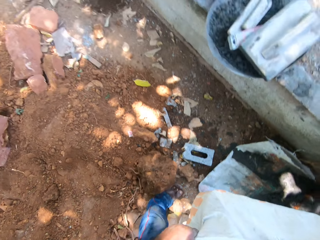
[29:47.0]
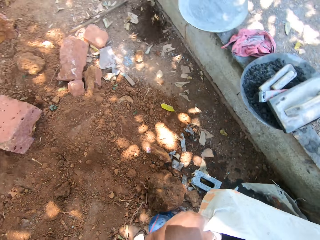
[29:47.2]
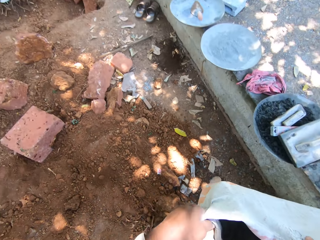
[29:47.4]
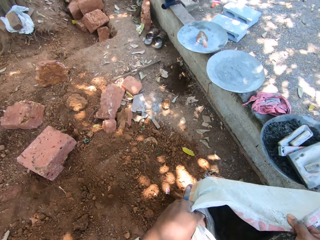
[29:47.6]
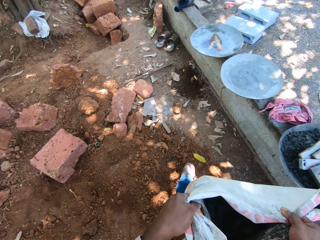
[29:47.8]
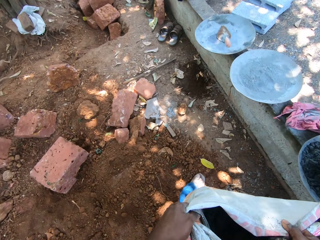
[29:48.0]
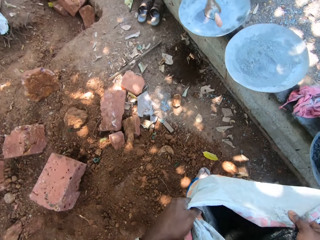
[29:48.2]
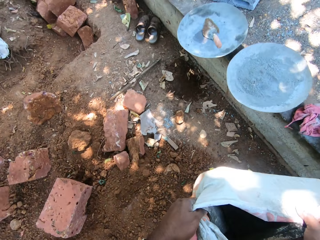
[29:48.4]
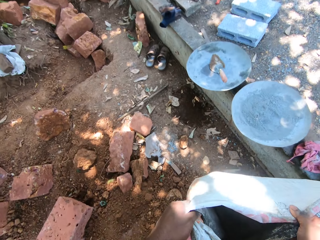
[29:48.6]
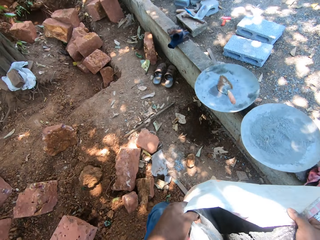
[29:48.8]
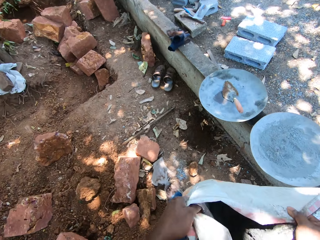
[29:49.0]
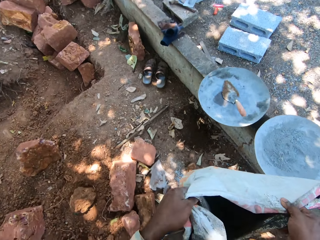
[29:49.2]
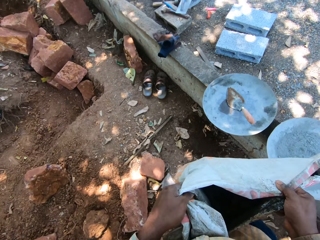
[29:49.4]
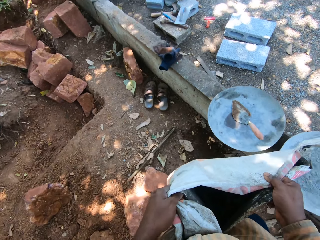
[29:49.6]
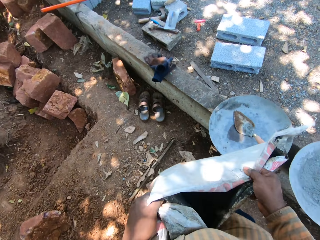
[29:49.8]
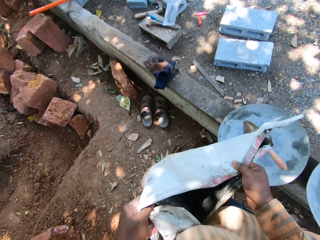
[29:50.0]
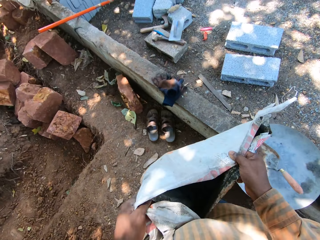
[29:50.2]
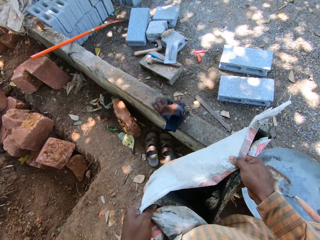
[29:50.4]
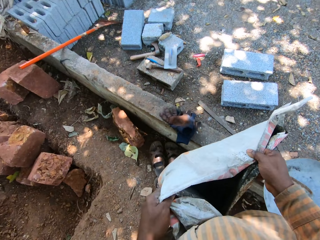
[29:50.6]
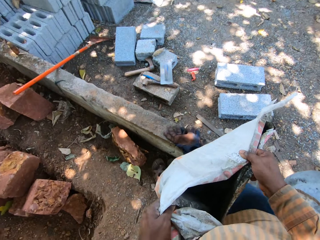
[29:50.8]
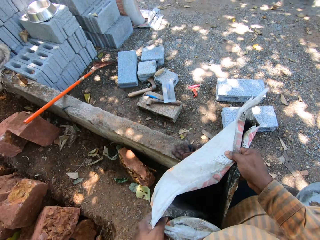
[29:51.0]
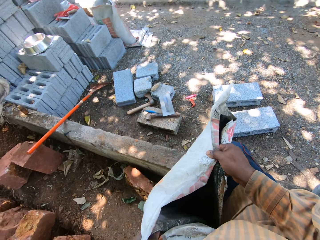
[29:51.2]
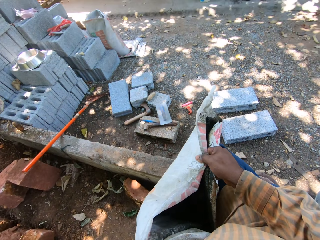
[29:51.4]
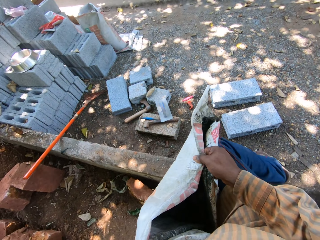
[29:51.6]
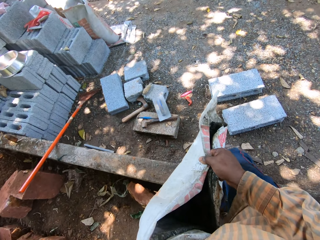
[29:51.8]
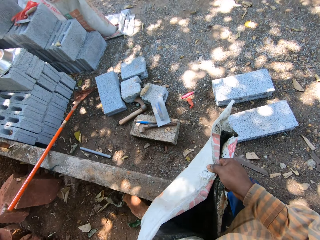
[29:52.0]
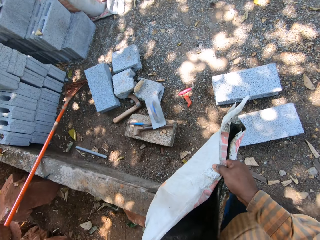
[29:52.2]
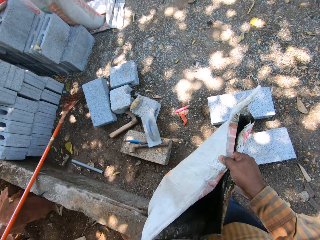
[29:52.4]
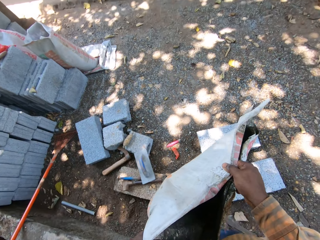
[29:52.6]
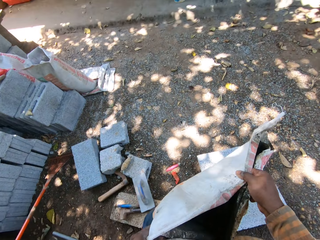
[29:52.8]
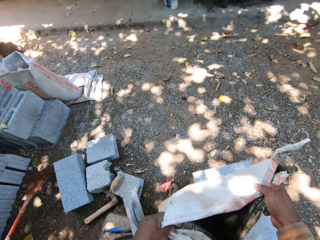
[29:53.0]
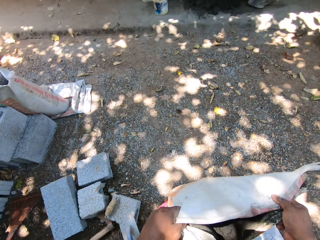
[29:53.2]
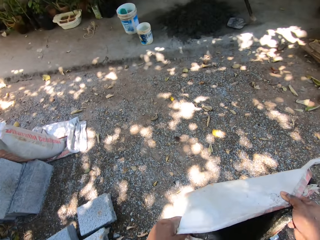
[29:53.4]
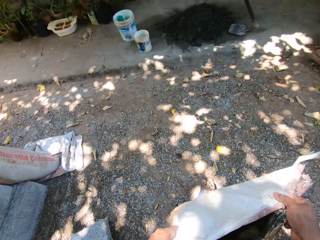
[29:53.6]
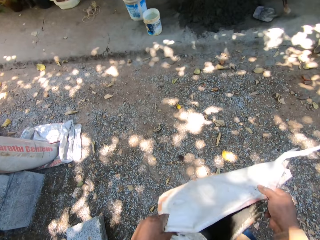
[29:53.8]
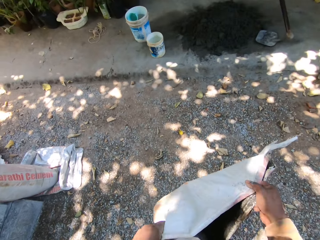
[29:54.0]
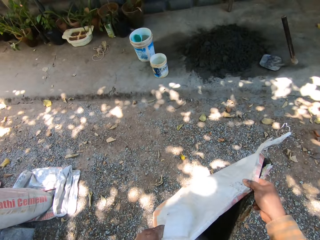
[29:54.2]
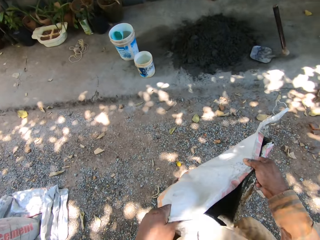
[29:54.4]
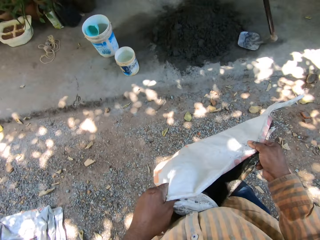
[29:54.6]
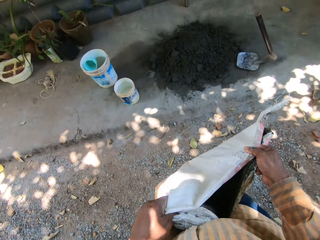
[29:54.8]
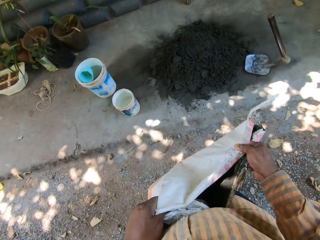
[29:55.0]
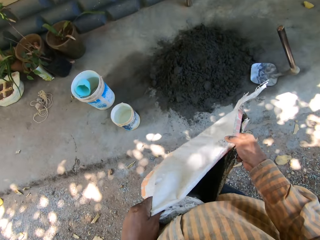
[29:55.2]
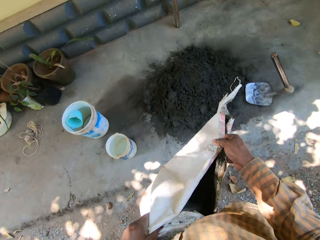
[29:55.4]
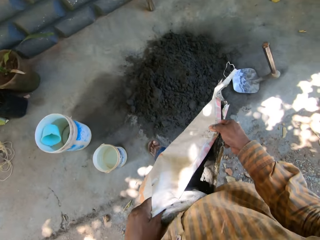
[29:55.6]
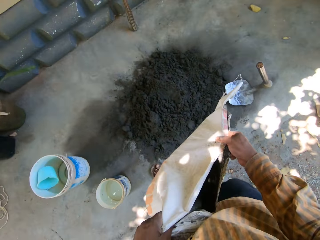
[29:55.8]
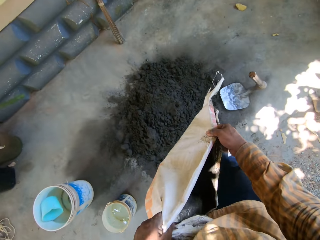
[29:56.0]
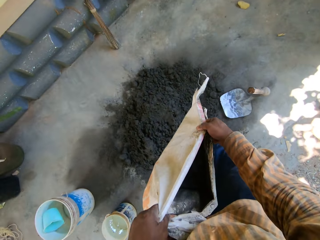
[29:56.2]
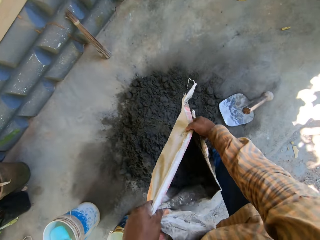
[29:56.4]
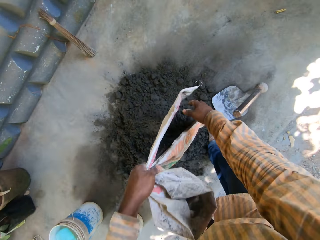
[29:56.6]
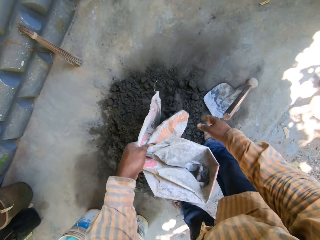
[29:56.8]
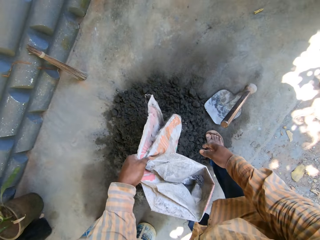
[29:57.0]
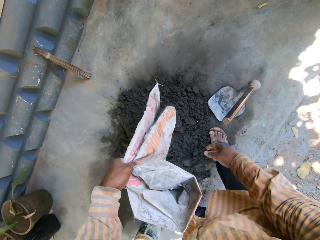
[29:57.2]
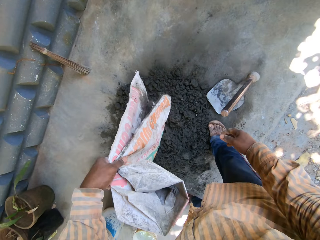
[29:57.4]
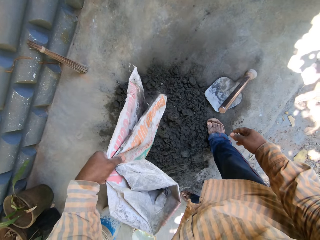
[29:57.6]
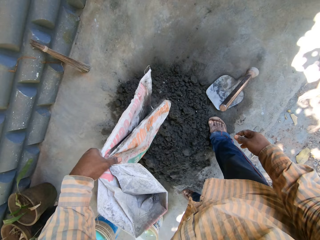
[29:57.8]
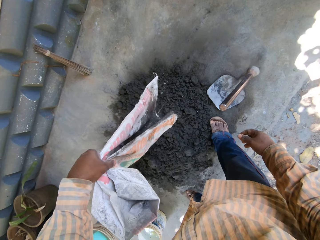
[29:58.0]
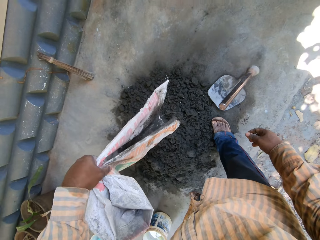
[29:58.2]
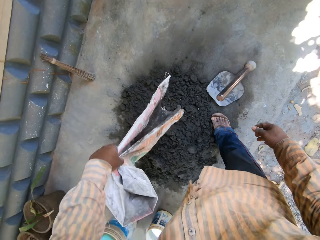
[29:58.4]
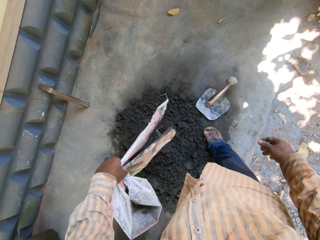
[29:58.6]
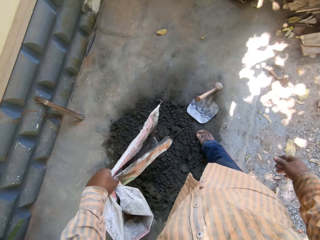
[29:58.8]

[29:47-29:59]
The camera wearer walks around the site. He pours the concrete mix in the sack of concrete mix on the ground with his hands.

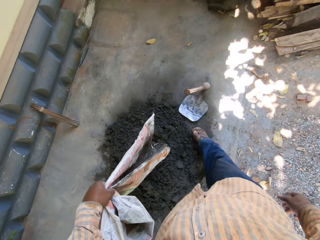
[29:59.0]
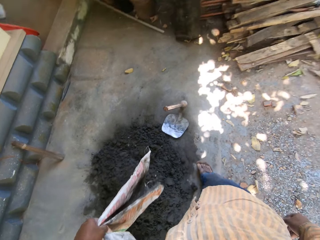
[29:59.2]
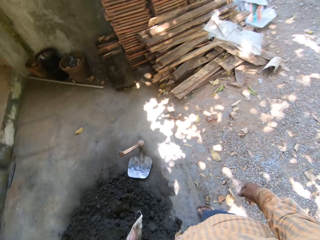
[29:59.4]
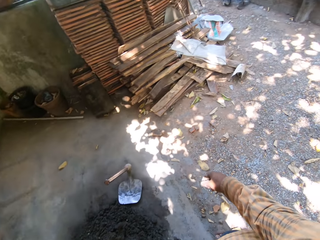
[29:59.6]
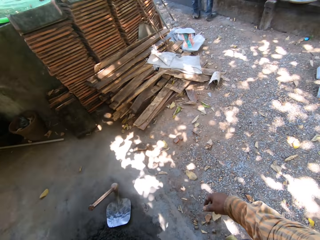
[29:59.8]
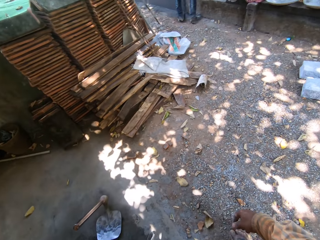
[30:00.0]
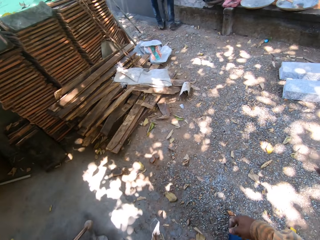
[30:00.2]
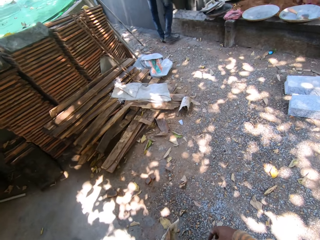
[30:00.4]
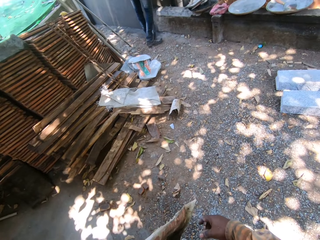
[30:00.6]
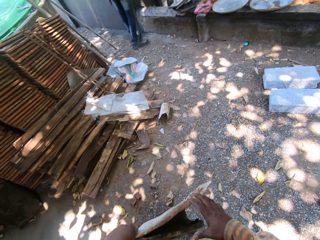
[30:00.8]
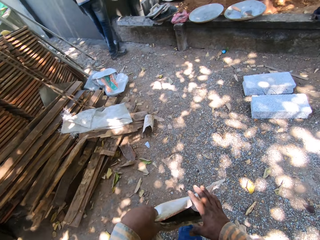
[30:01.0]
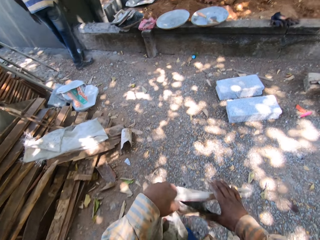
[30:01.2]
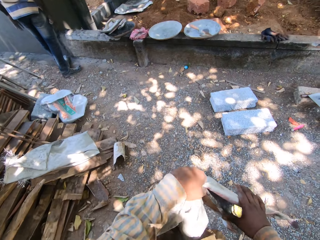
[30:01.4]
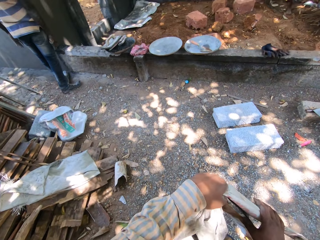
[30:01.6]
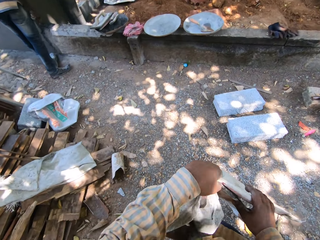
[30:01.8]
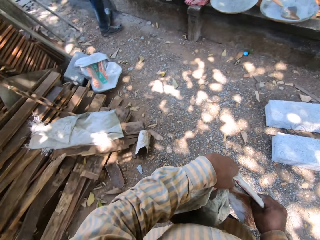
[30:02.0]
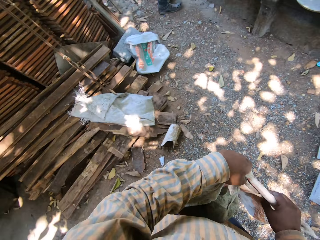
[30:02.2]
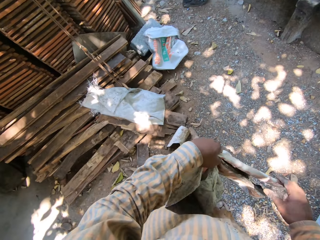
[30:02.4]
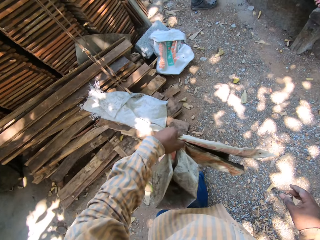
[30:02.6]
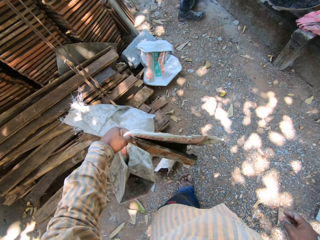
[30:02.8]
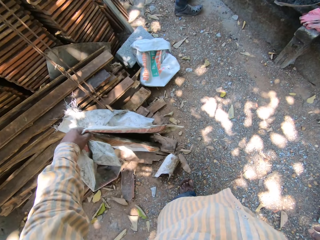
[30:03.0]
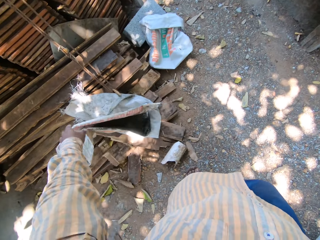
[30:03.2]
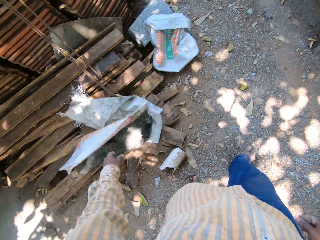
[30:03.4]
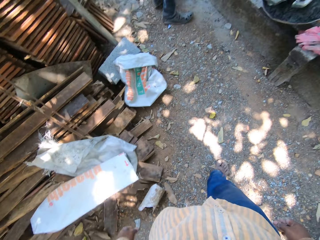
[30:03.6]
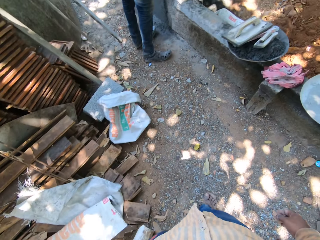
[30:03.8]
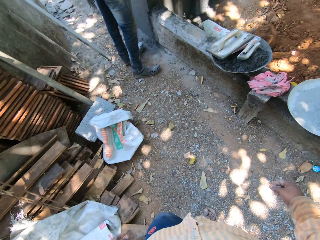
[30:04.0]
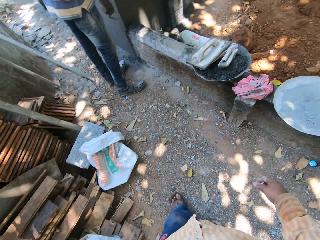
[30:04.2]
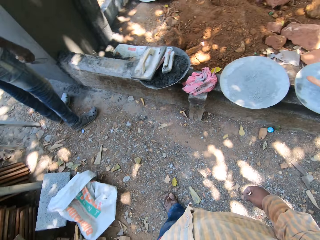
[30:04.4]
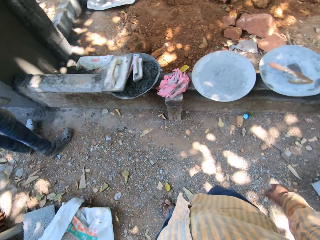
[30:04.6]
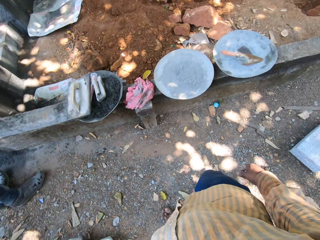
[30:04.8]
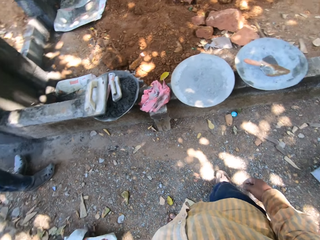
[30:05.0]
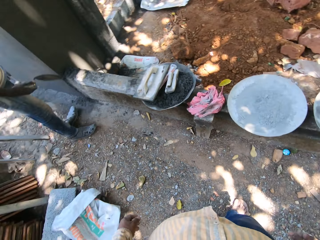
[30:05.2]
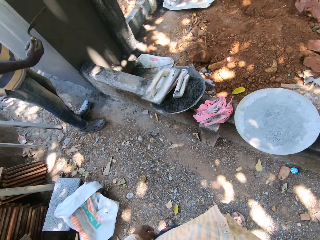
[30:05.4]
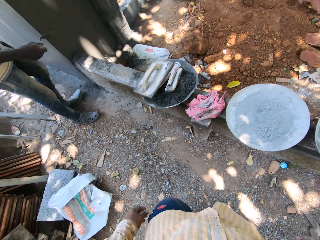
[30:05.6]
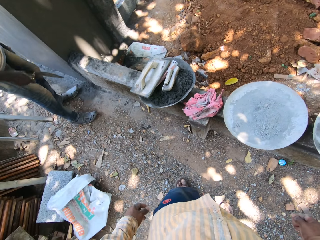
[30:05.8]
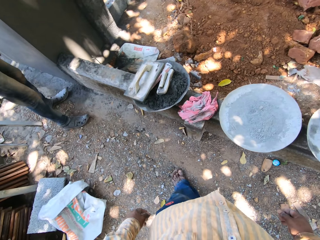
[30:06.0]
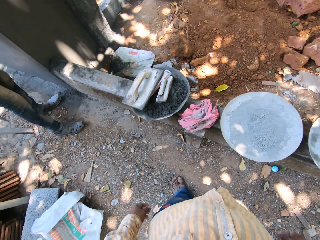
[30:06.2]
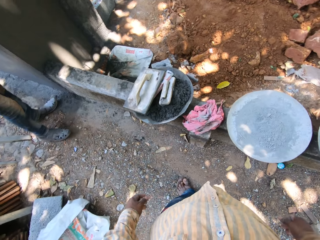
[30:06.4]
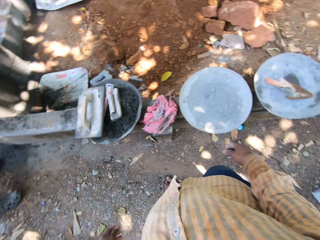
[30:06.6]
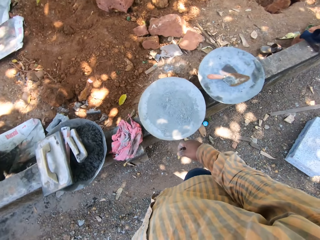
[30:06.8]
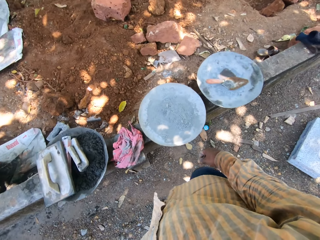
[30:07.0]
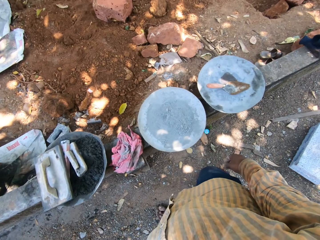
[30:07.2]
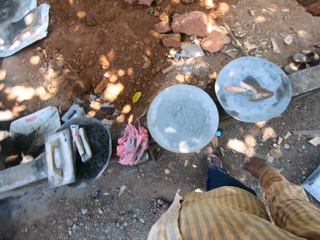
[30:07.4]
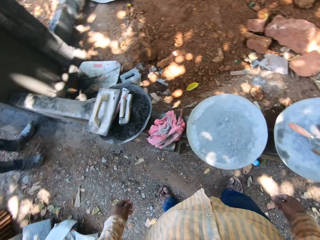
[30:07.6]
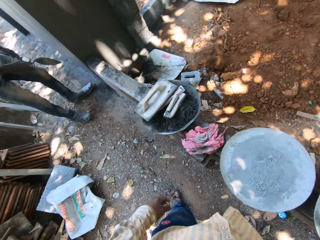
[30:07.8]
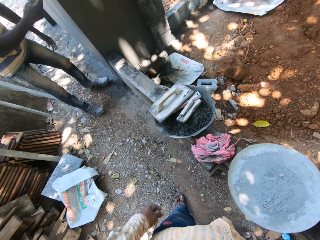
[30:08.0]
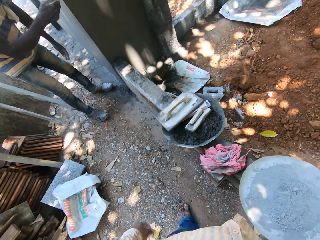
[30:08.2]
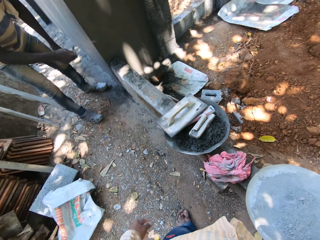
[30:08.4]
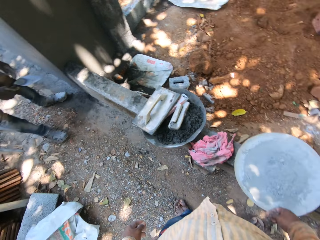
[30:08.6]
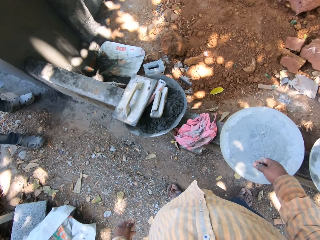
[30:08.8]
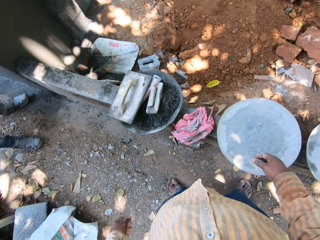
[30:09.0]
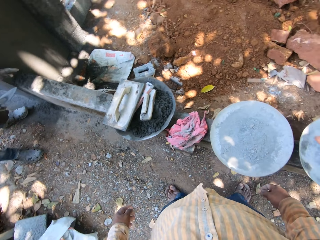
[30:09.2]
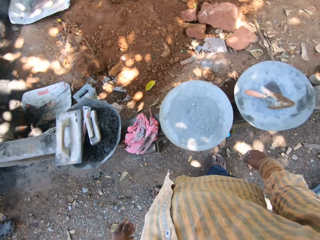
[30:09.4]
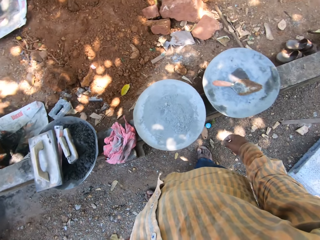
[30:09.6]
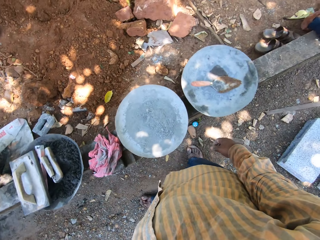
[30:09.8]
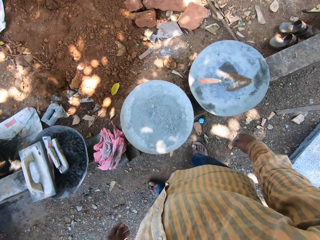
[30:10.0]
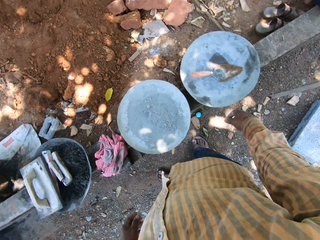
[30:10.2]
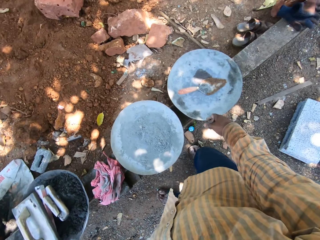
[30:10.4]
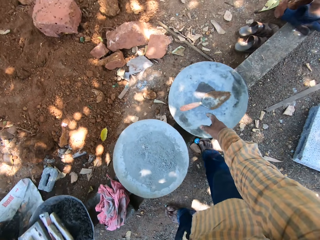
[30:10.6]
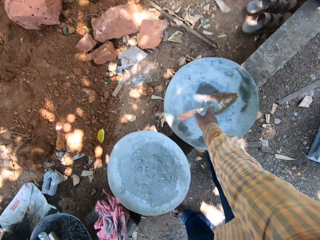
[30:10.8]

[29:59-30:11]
The camera wearer pours mortar on the ground. He touches the sack of concrete mix in his left hand with his right hand. He carries the cement bag through the site. He drops the sack of concrete mix on a pile of wood on the ground with his left hand. A man touches the wall with the gauging trowel in his right hand. The man stands against the wall. The man touches the wall with the gauging trowel in his right hand again. The man rubs against the wall.
